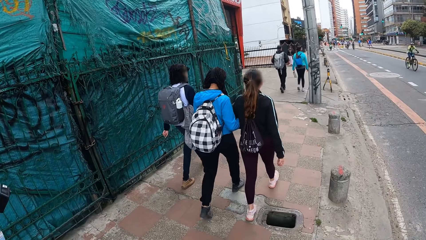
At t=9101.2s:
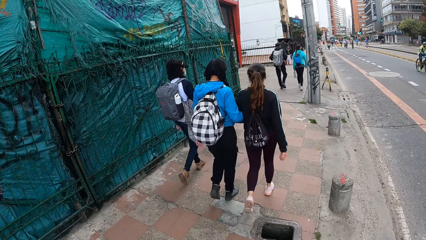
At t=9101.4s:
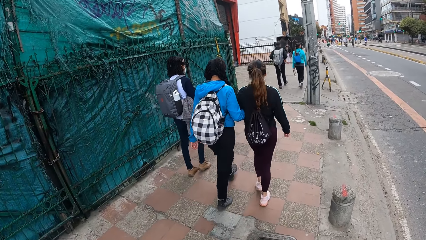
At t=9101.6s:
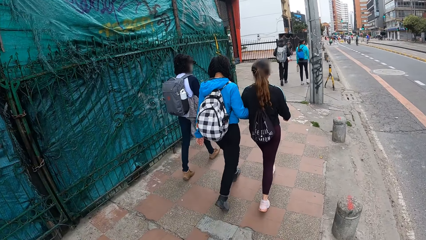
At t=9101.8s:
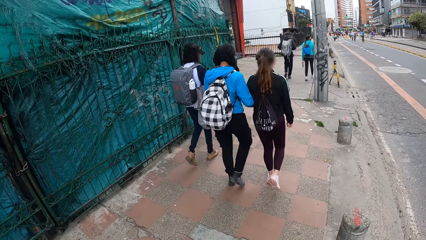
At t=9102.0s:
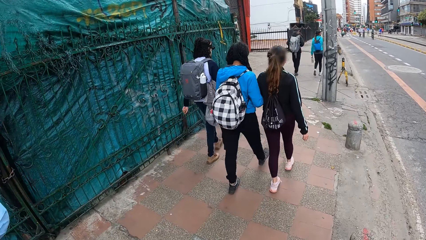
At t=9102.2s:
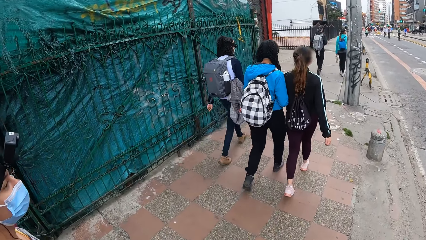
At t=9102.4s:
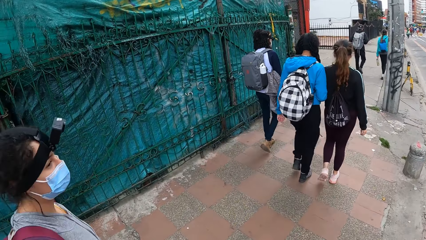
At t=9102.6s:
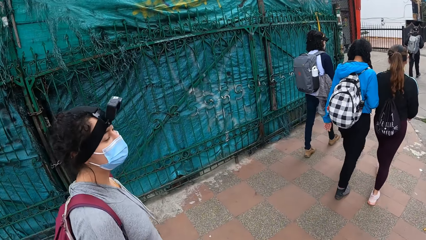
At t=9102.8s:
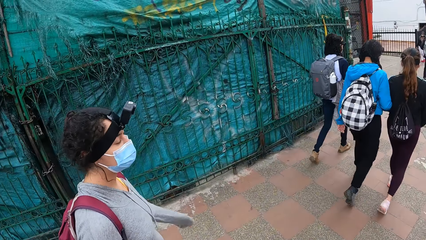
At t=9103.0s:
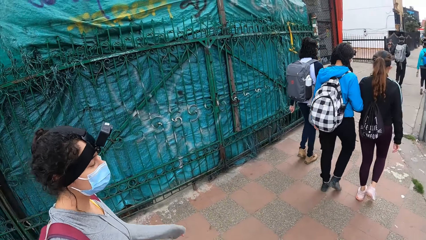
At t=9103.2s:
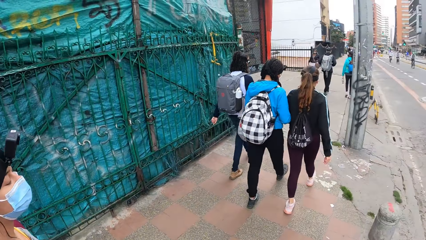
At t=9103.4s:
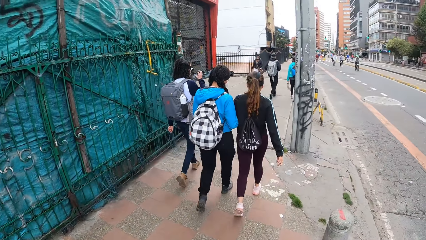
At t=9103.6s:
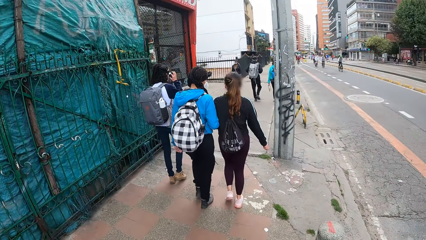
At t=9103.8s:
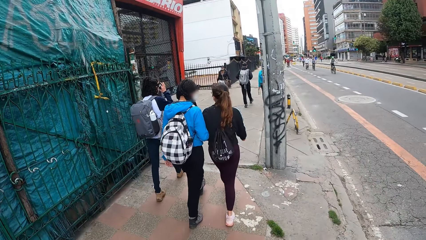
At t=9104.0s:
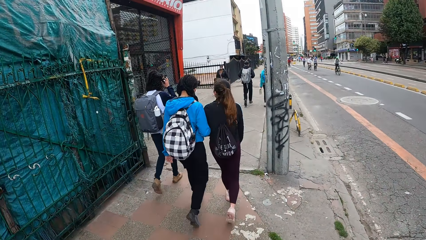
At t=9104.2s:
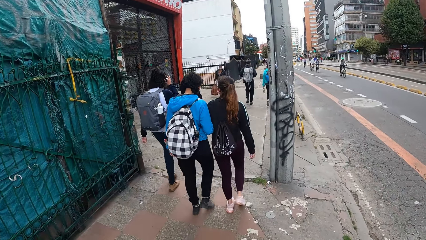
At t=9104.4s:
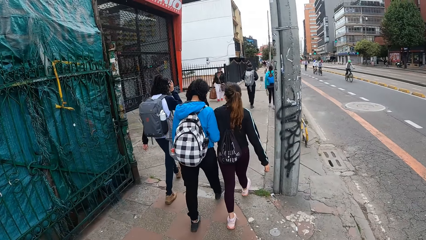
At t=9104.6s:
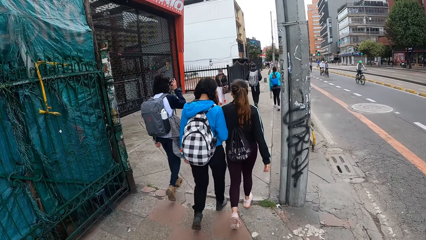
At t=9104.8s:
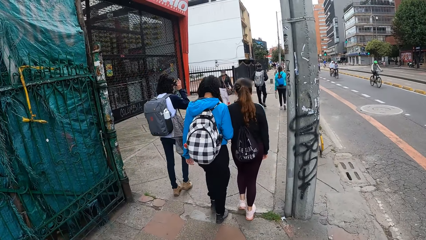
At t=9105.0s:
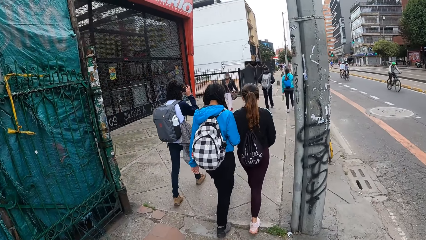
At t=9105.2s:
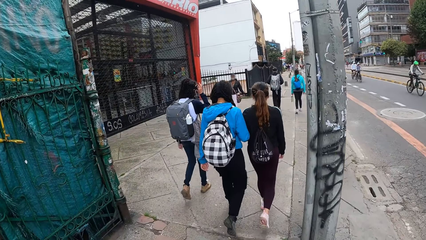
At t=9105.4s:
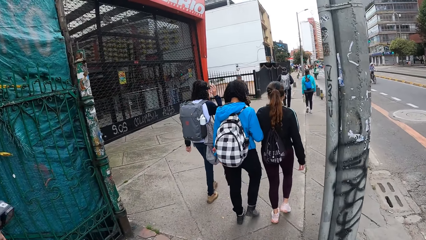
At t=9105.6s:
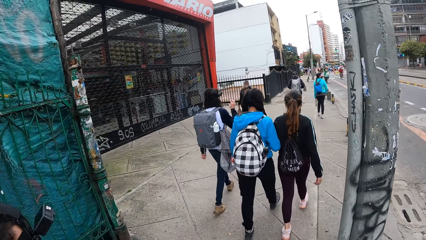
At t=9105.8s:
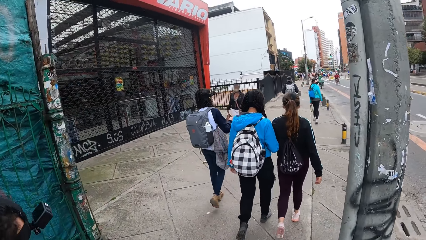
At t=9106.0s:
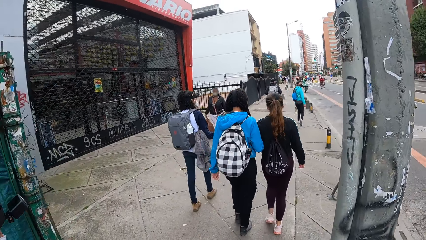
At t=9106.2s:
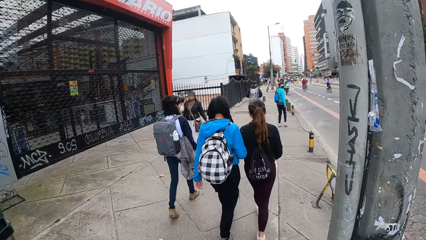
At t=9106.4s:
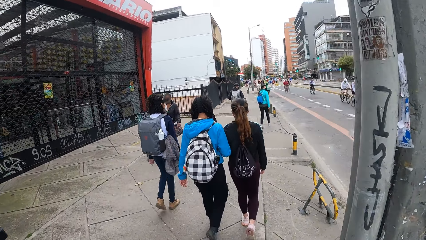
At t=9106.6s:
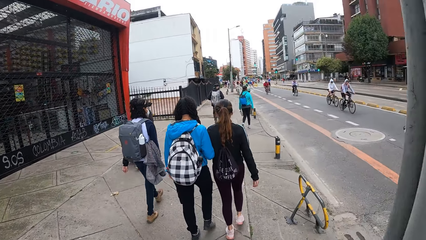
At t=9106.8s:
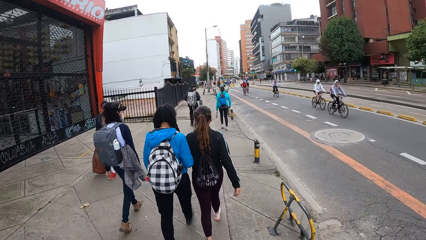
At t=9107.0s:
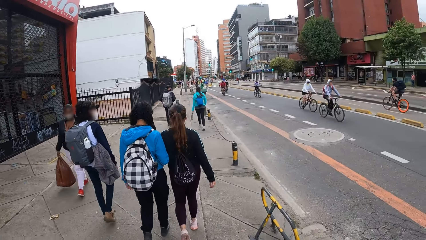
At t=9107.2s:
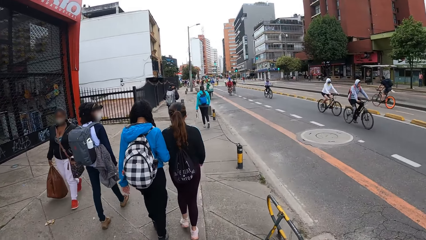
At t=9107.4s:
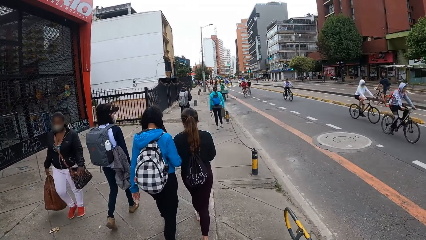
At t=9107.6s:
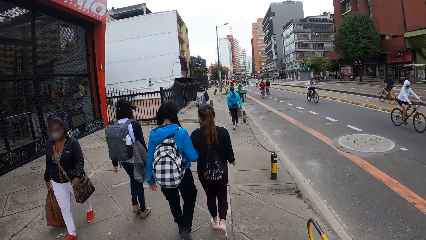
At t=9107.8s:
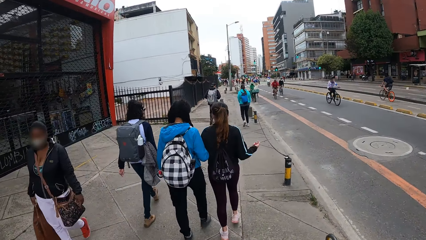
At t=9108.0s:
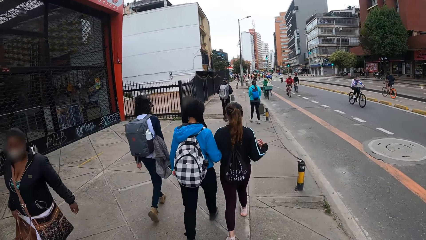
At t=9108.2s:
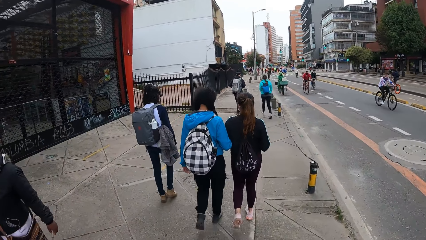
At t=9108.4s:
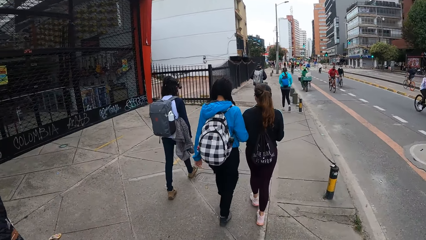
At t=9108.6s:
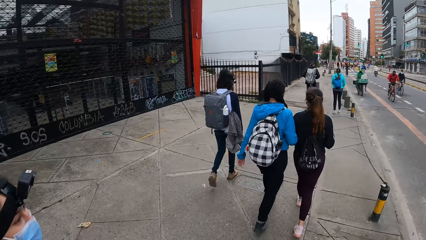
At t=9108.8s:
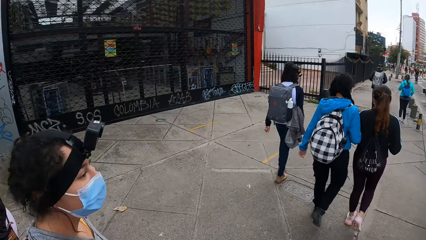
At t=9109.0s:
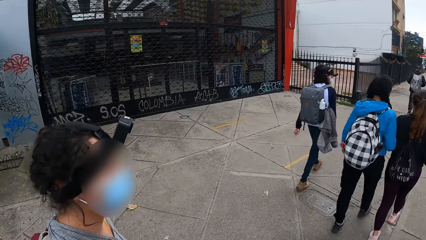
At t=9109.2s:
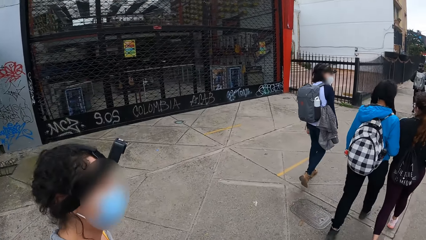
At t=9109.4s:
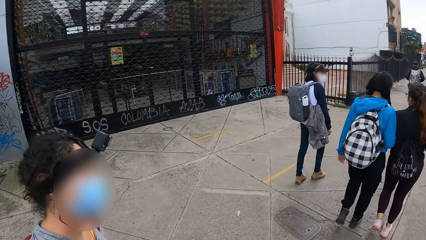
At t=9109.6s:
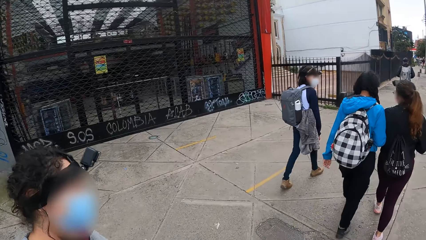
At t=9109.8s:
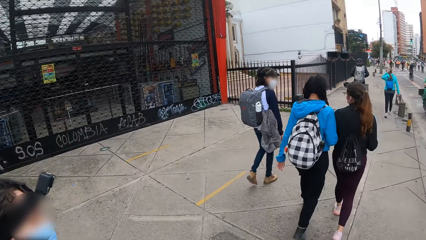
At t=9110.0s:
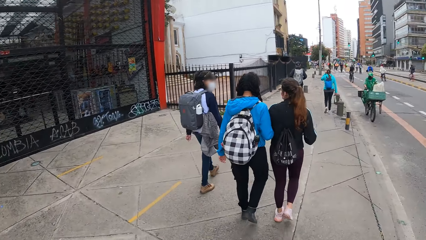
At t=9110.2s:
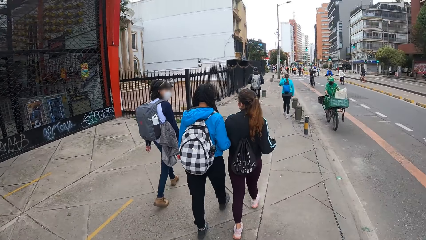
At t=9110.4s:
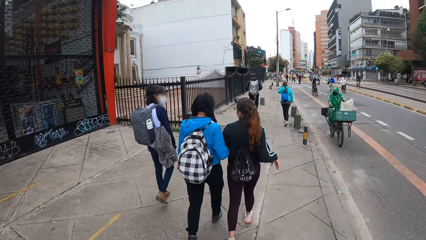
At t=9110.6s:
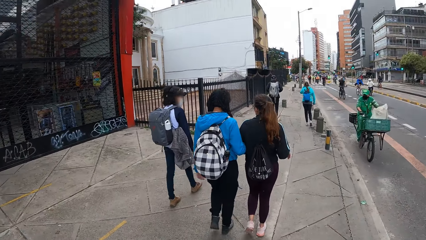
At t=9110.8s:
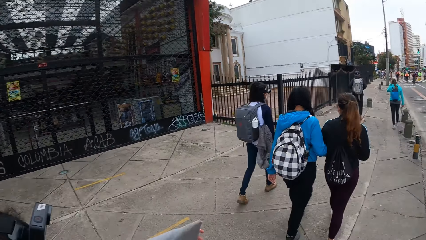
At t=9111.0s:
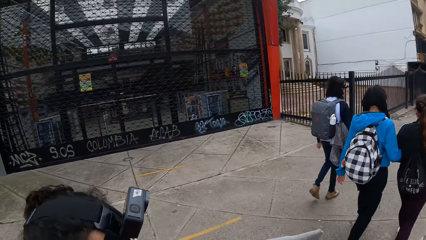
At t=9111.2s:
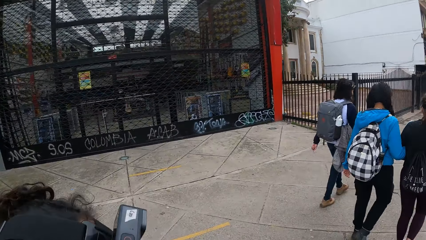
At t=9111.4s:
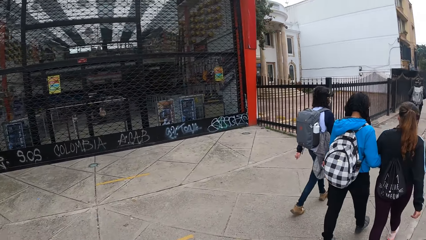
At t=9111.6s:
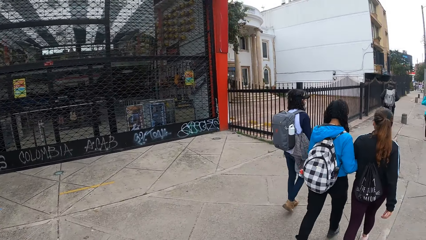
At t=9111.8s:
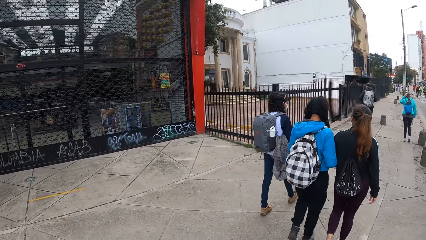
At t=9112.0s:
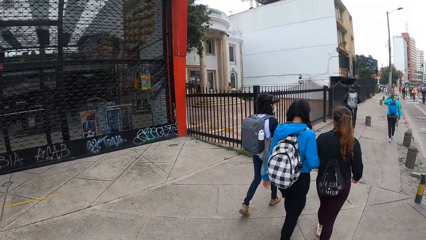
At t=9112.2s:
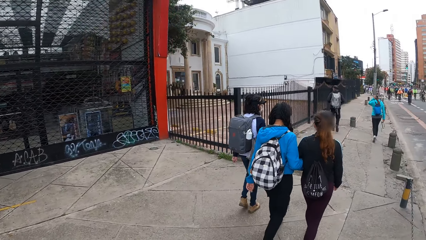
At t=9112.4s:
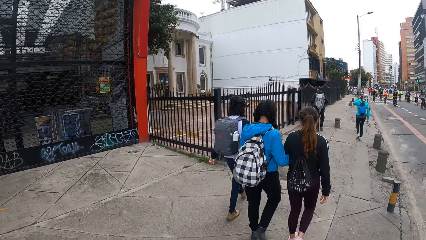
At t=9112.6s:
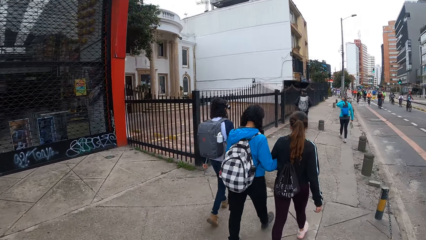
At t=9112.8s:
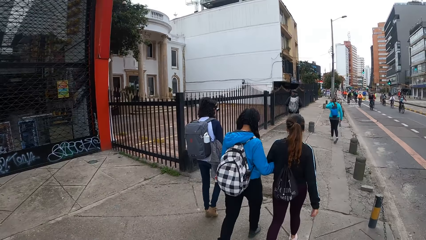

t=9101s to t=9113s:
A woman adjusts a camera on her head with her right hand. Another woman gestures to a third woman with her right hand.

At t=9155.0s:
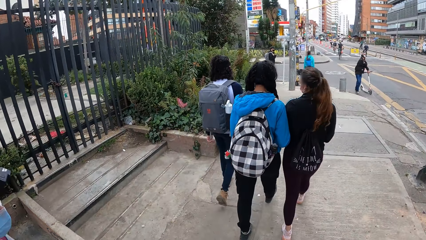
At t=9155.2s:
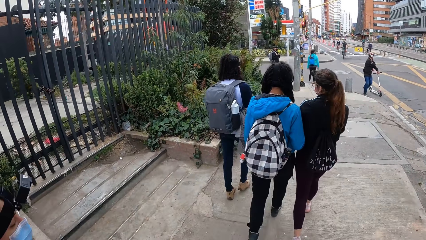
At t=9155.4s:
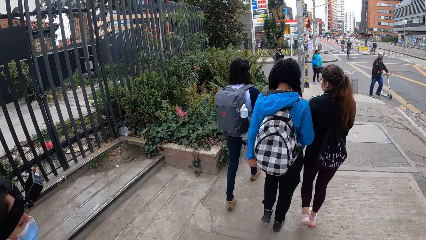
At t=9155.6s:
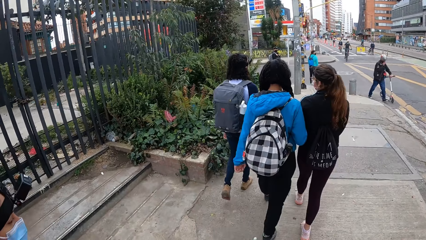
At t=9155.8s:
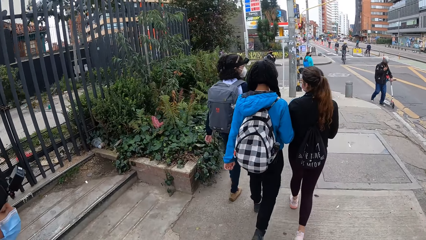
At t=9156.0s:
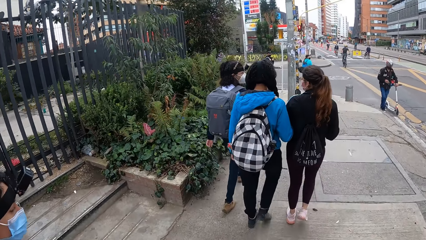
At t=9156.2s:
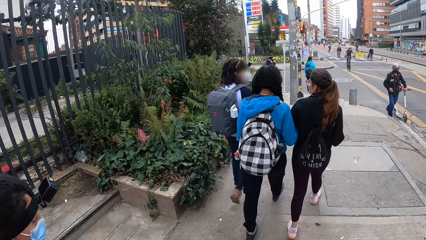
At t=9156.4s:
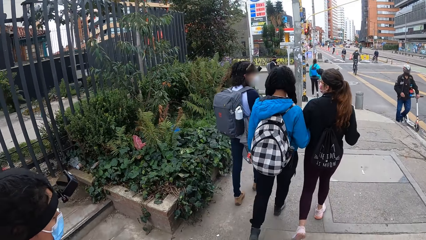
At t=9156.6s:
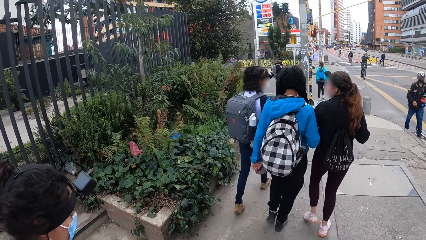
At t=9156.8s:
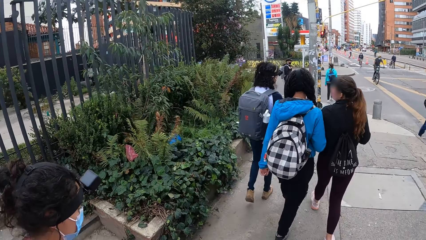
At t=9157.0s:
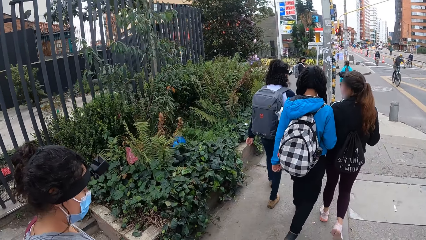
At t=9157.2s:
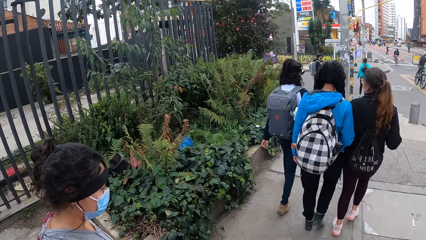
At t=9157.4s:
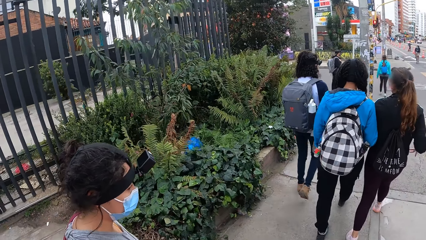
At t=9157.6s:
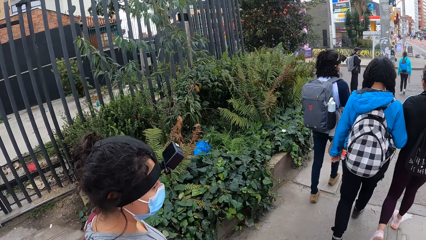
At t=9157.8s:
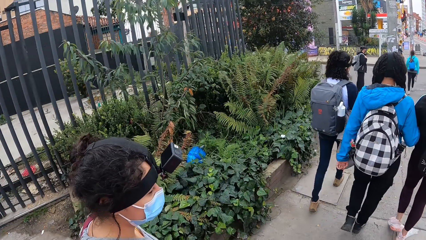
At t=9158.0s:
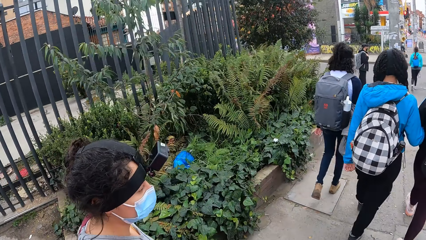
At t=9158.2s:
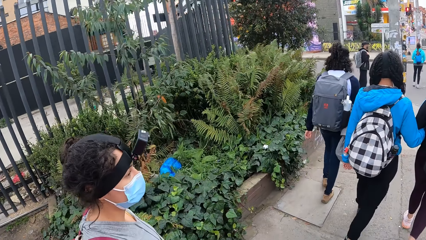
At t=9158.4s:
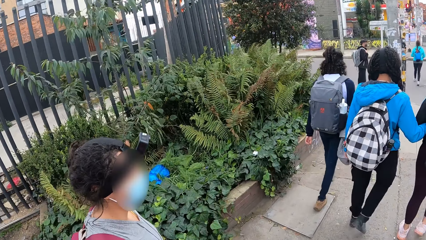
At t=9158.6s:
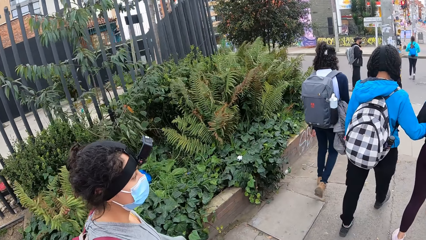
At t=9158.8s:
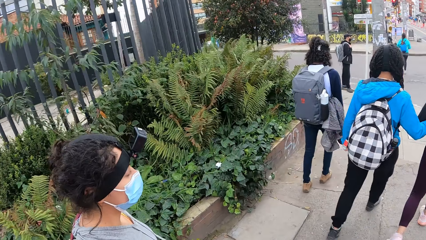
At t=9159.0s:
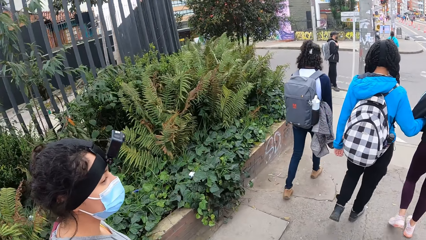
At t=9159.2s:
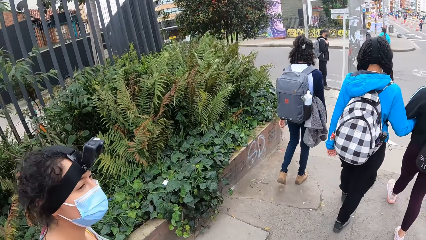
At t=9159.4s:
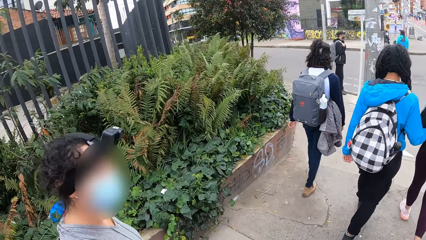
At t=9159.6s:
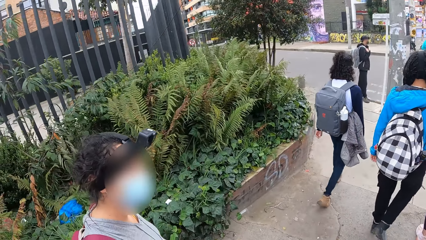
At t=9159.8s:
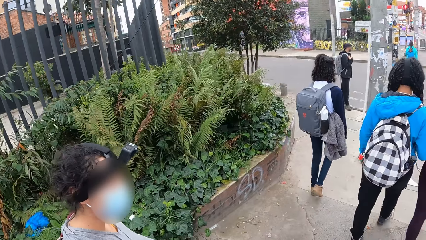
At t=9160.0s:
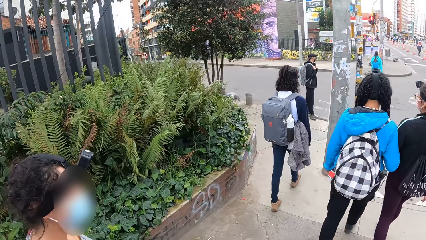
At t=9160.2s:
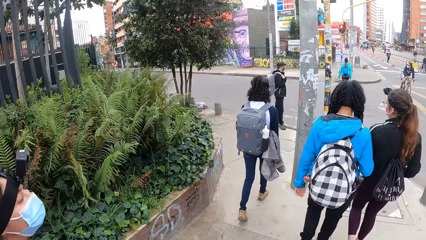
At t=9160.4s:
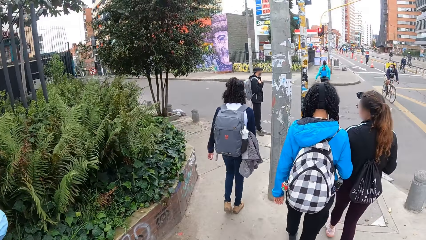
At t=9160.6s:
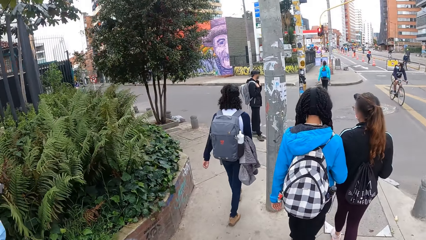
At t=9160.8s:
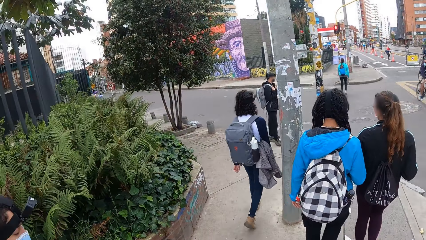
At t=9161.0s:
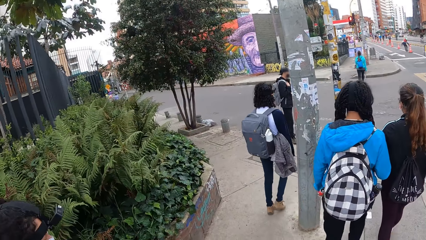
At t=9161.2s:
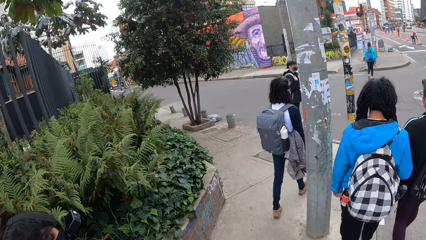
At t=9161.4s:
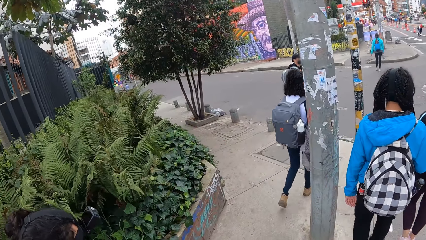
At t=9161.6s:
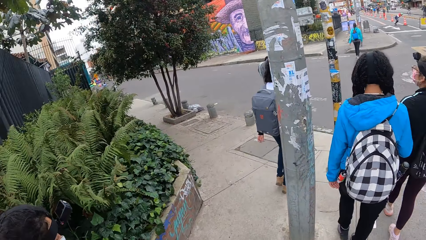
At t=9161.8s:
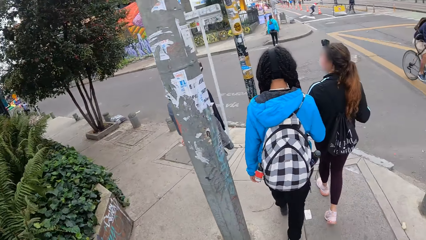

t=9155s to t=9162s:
The woman crosses a road to a sidewalk.
